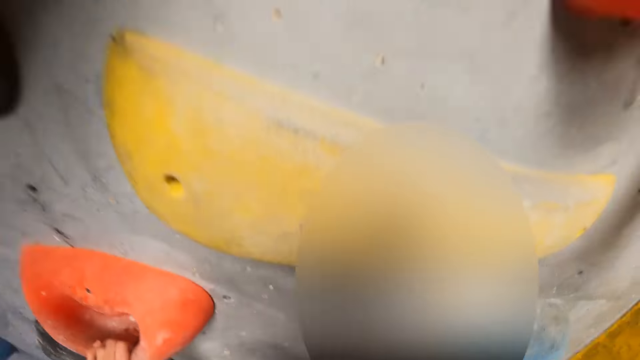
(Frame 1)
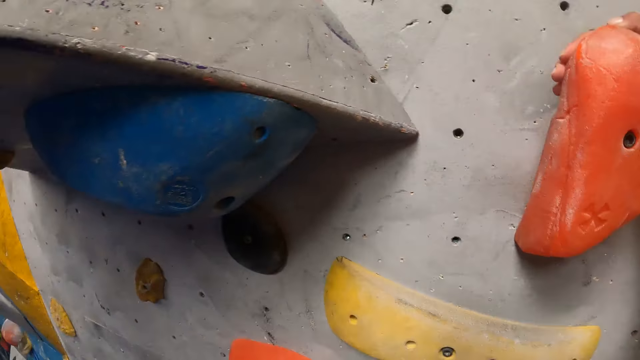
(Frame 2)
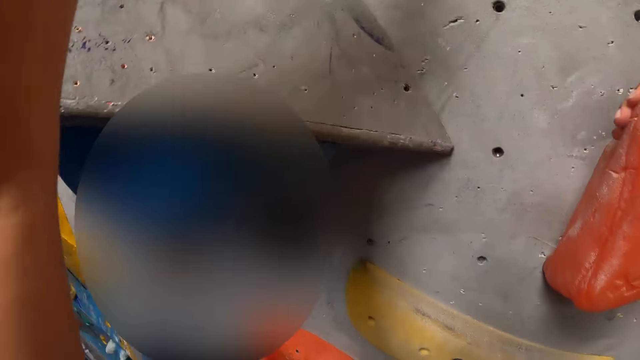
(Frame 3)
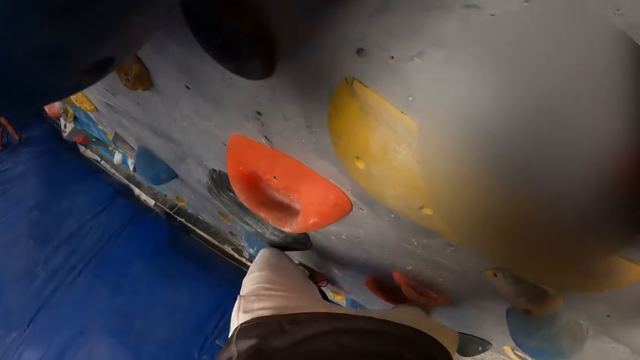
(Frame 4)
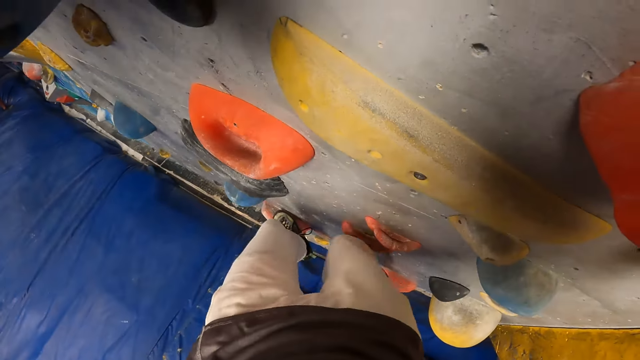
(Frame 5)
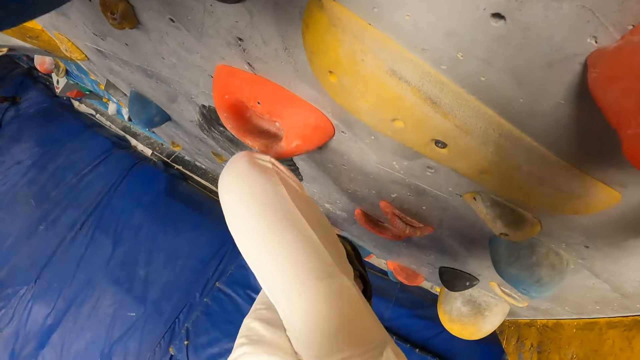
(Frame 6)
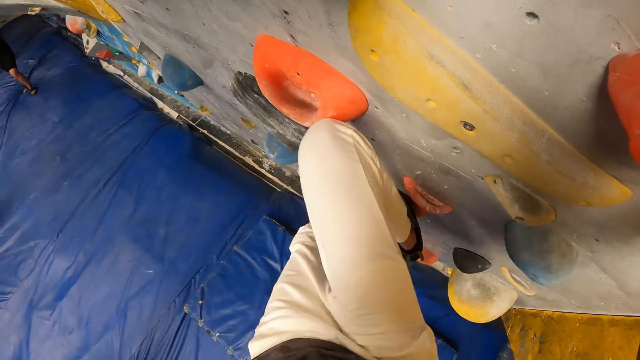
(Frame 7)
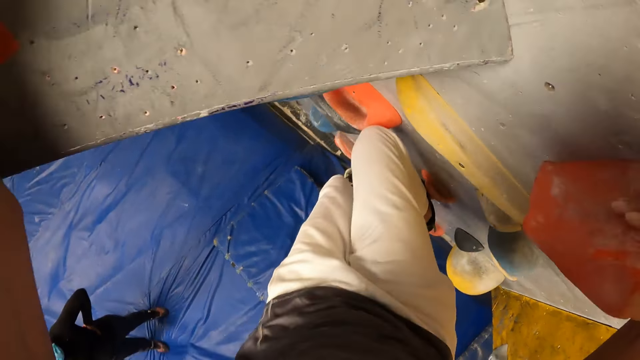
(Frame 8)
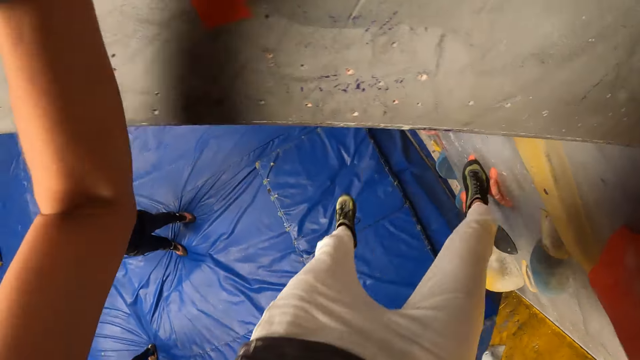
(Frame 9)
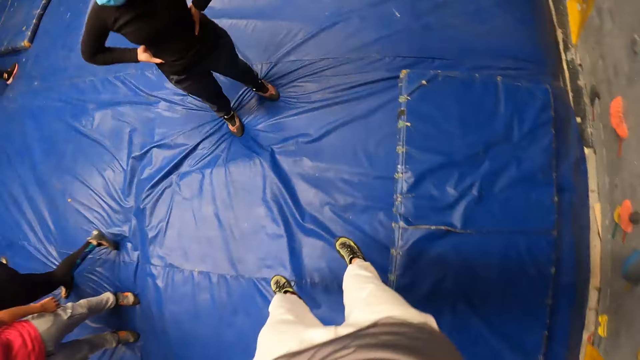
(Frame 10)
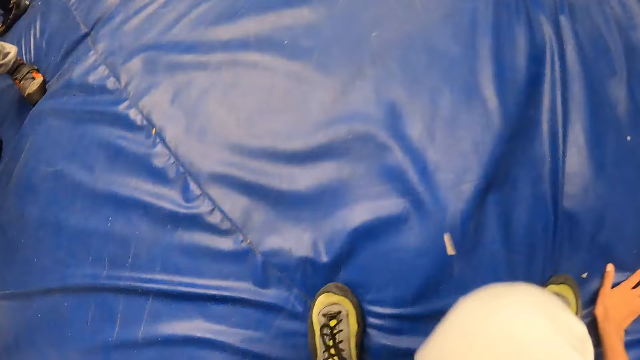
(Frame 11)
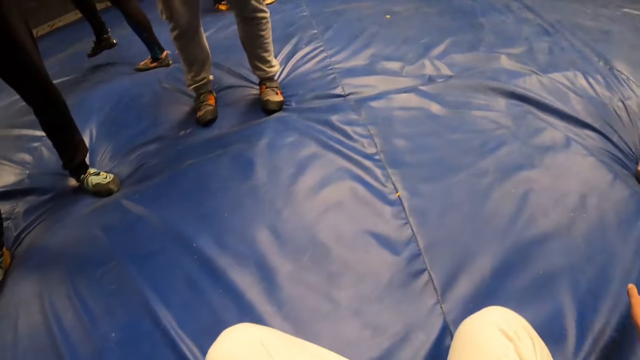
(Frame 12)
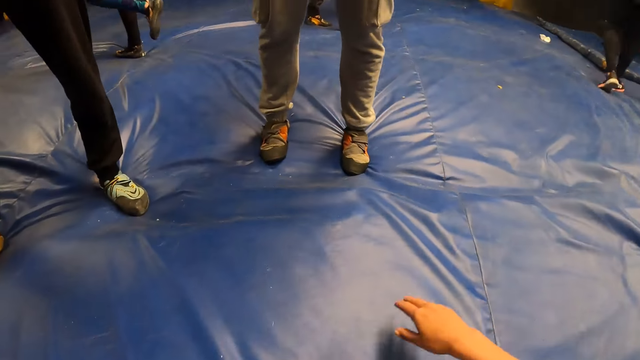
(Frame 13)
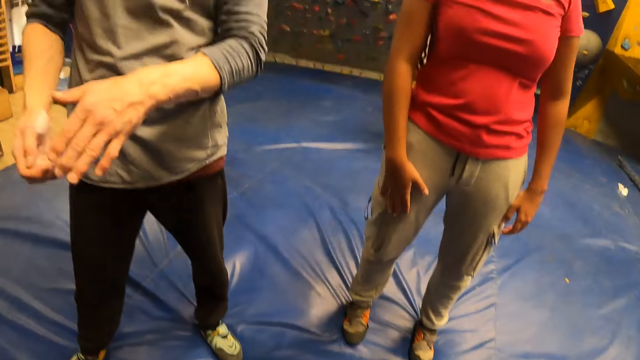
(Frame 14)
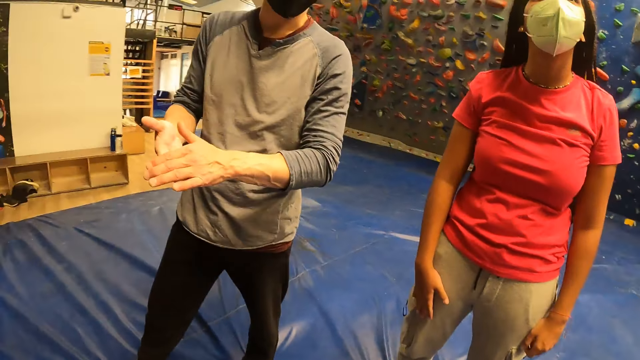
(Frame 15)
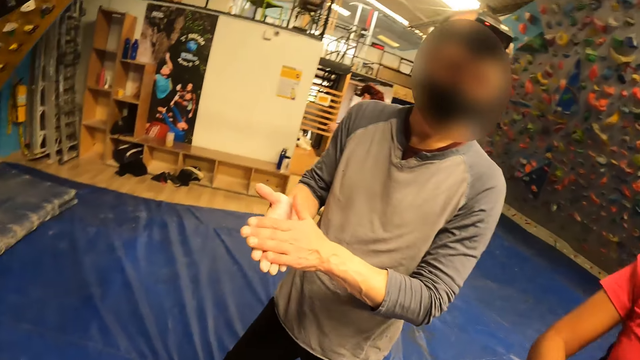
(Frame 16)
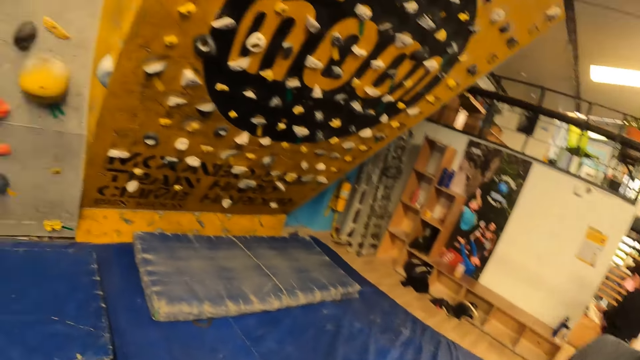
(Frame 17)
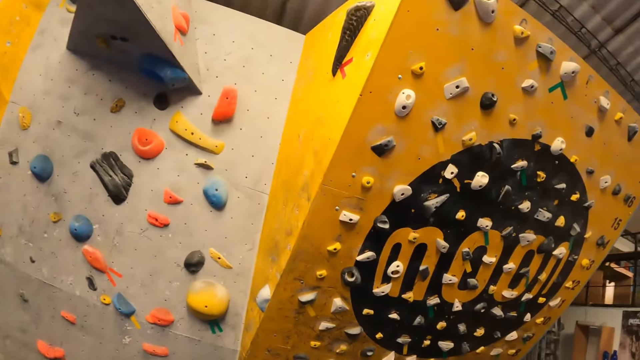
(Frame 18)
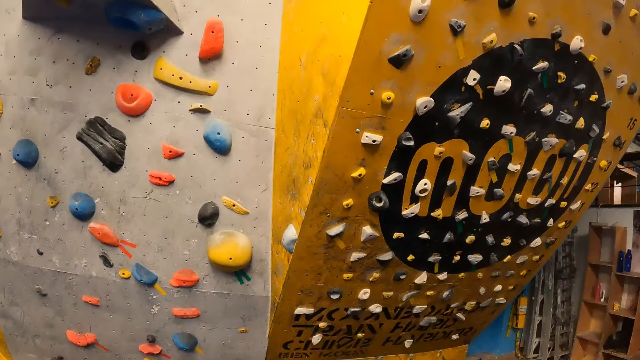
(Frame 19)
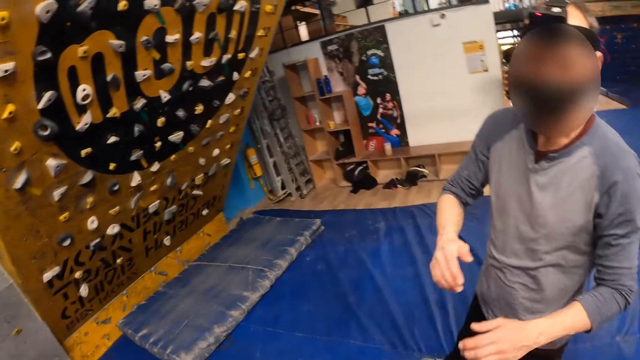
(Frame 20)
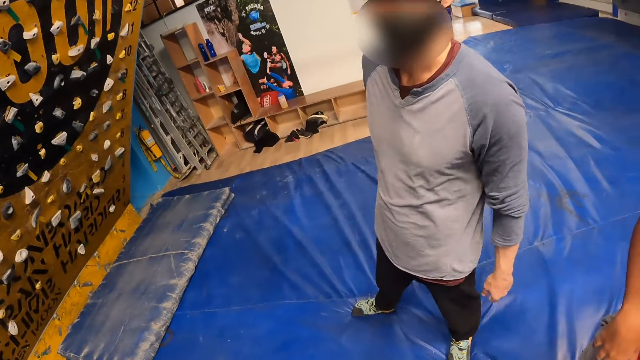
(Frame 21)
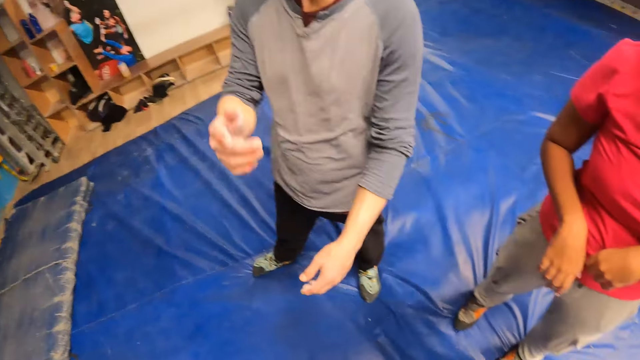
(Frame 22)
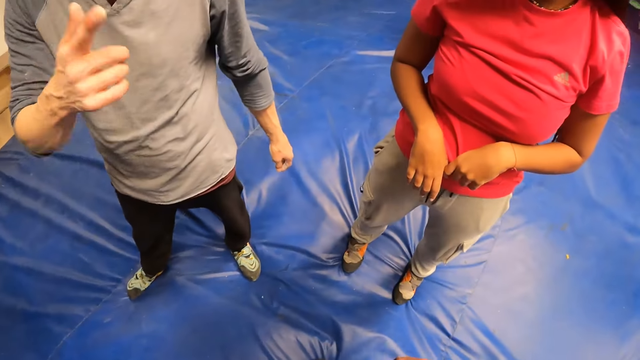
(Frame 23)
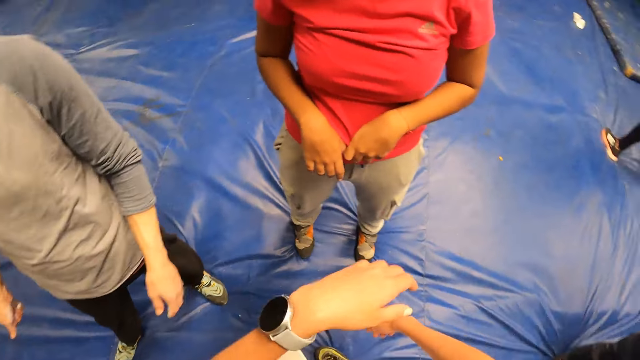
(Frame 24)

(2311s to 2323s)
The camera wearer jumps down from the wall. They stand up and converse with a man. They look at the rock wall. They interact with the man, a woman and another woman.

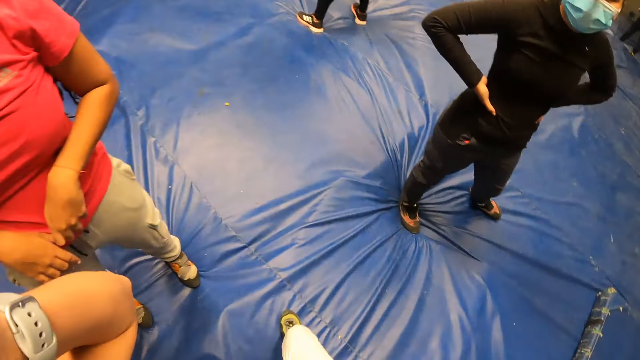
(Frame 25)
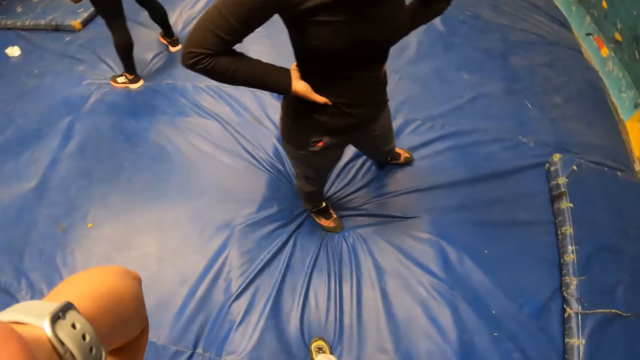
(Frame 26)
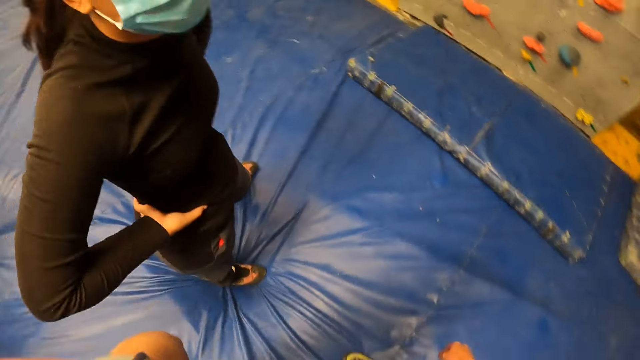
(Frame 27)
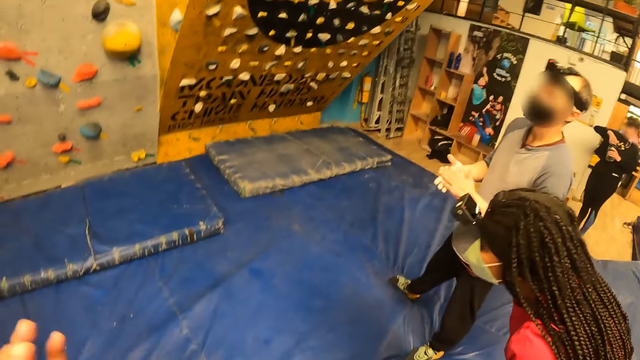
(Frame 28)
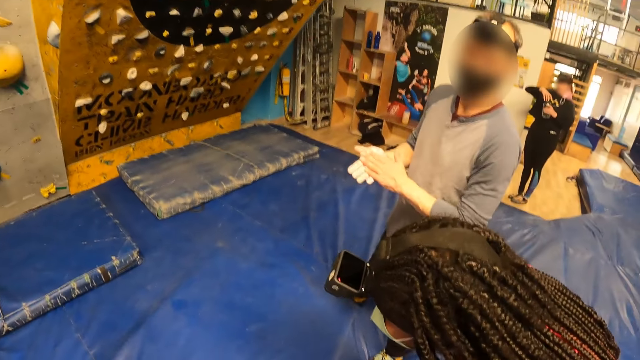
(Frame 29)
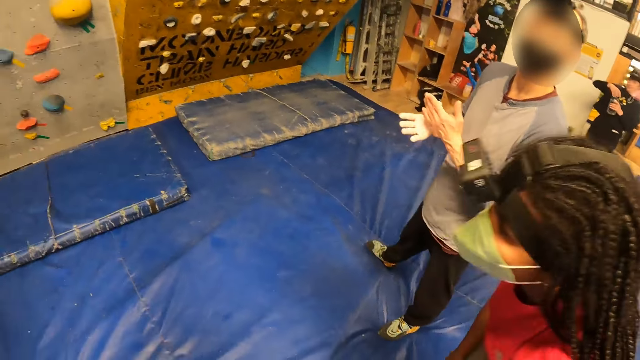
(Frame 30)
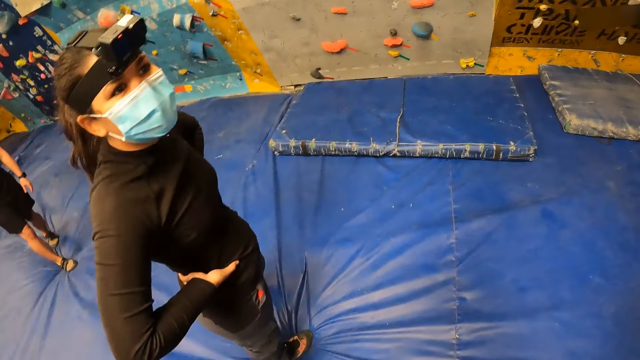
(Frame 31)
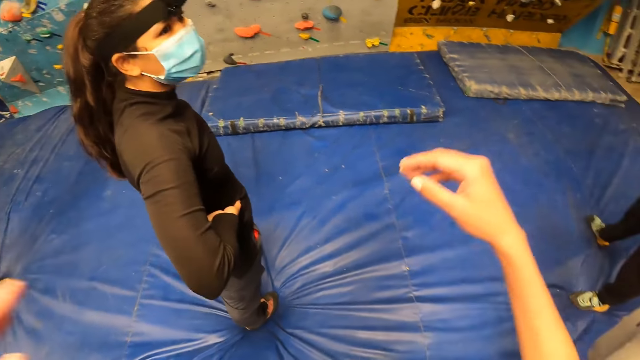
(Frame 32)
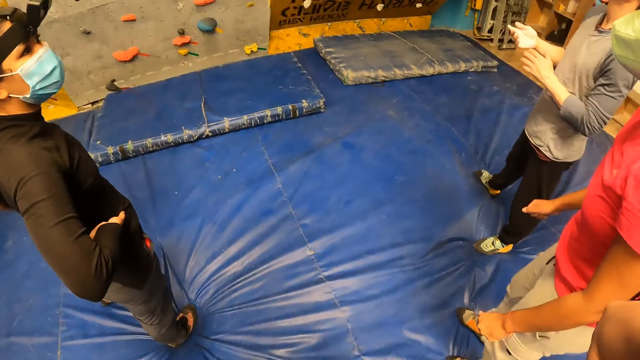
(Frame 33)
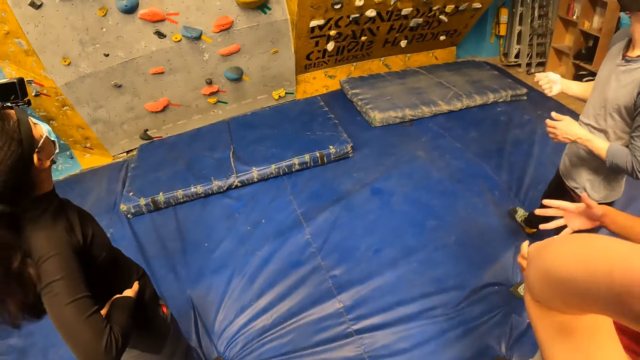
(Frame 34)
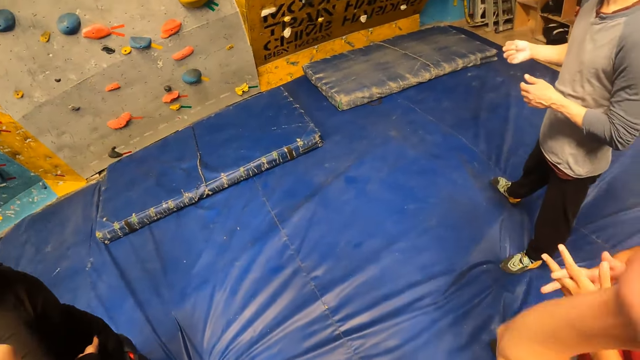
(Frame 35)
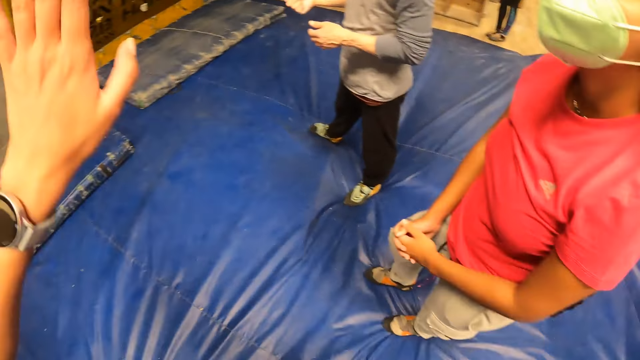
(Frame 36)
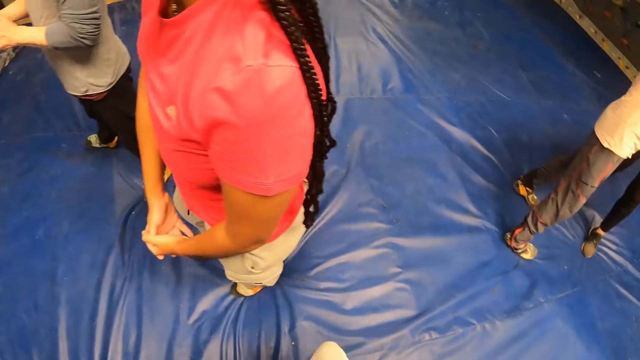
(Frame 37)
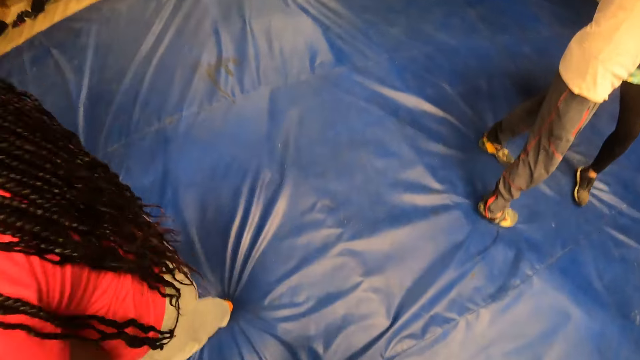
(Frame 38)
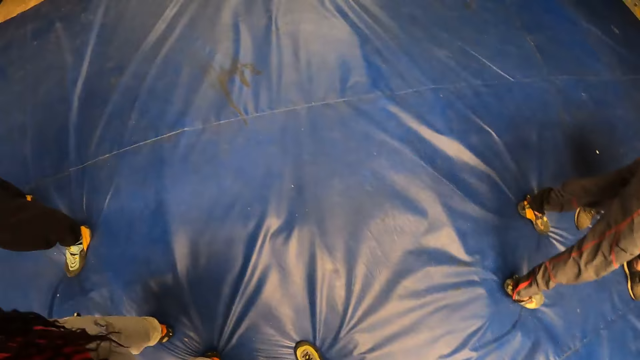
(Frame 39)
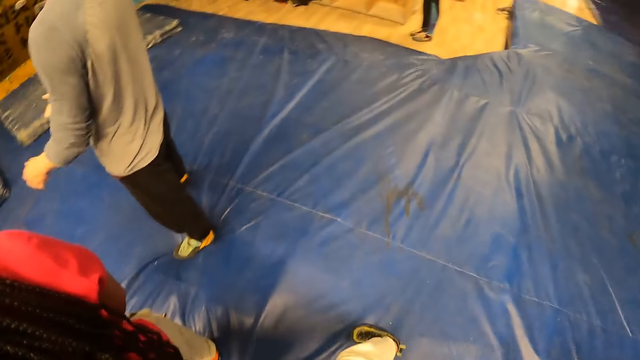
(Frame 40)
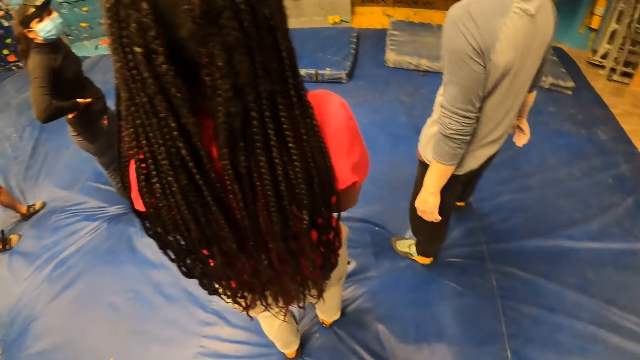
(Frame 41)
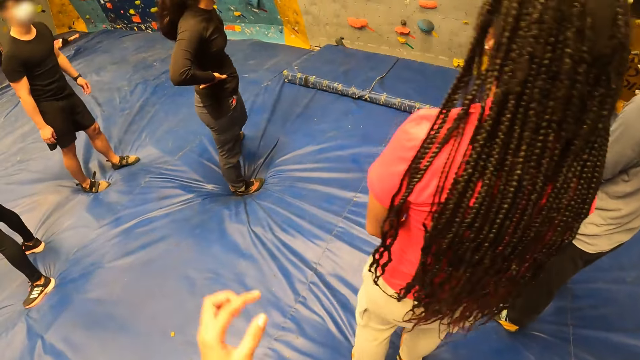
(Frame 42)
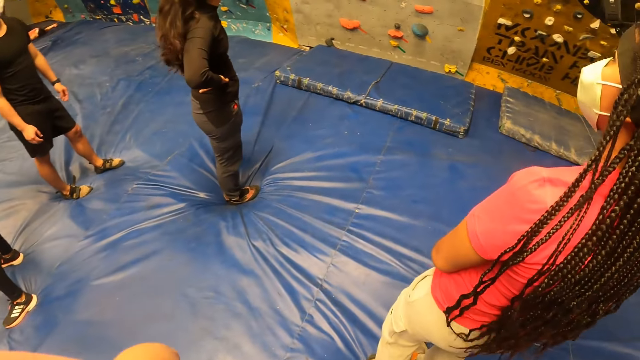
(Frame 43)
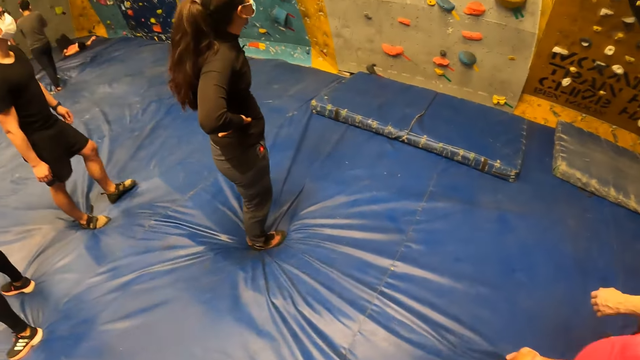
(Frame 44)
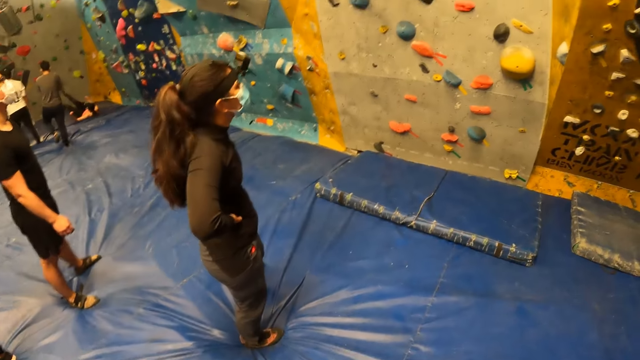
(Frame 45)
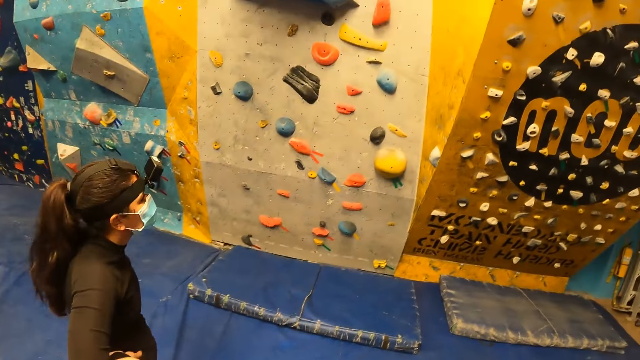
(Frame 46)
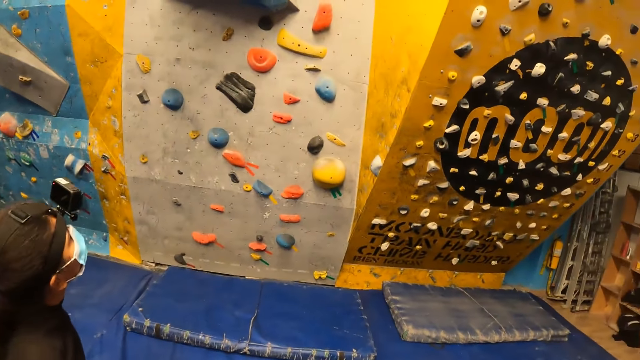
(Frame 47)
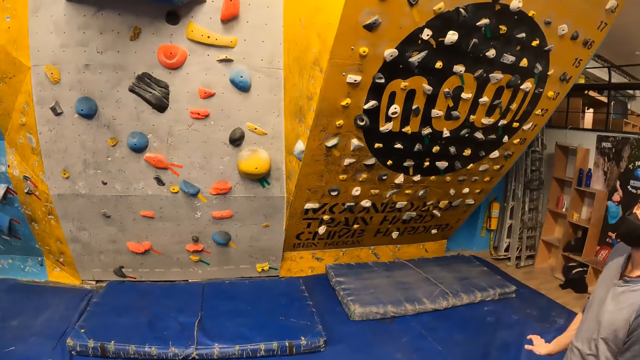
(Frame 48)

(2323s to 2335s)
The camera wearer touches something. A woman stands and looks around the indoor playground. The camera wearer converses with a man and another woman. They converse with the first woman. They look around the rock wall. They walk around the indoor playground. They touch something. They walk around the indoor playground. The first woman looks around the rock wall.
